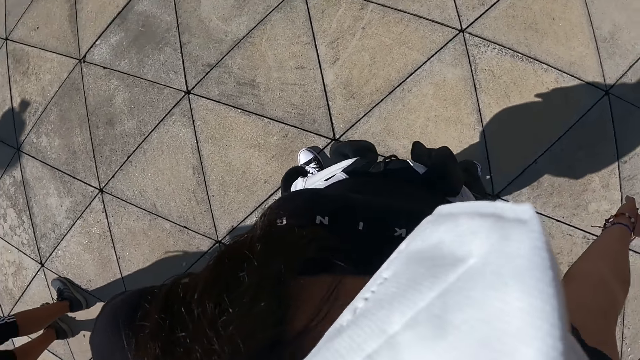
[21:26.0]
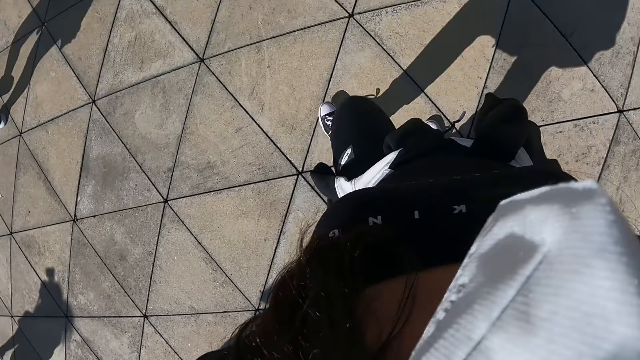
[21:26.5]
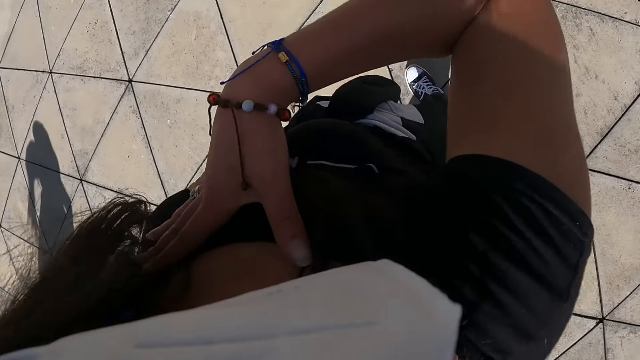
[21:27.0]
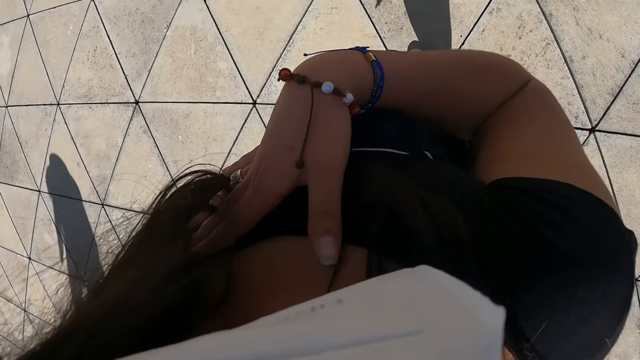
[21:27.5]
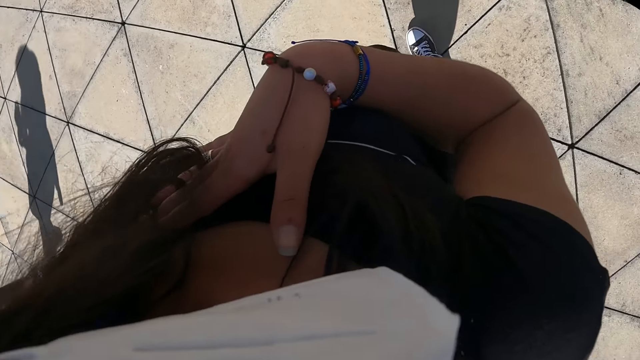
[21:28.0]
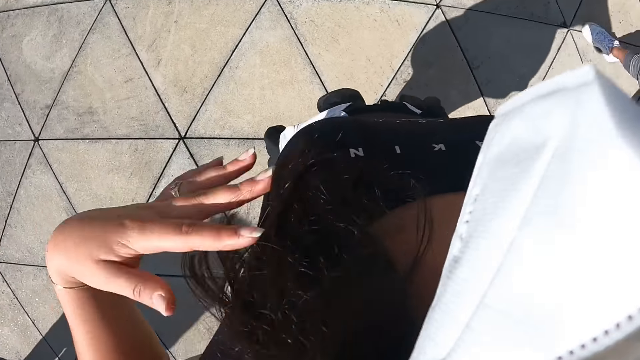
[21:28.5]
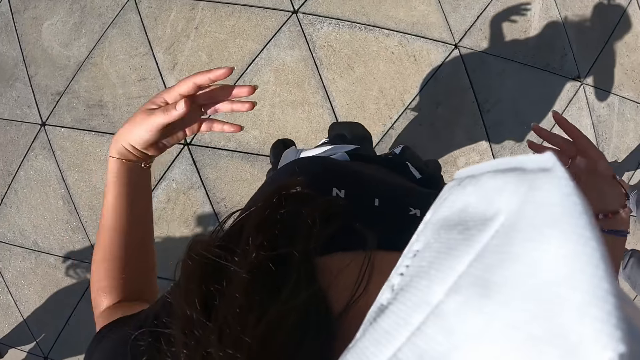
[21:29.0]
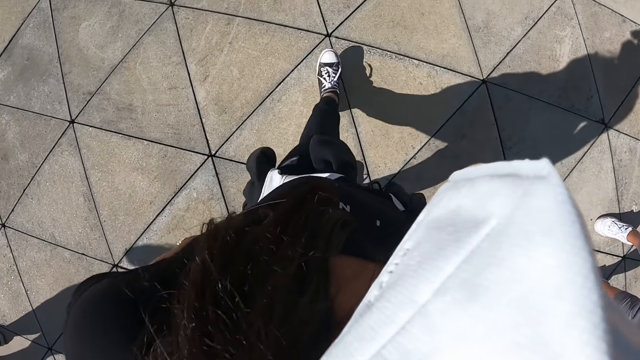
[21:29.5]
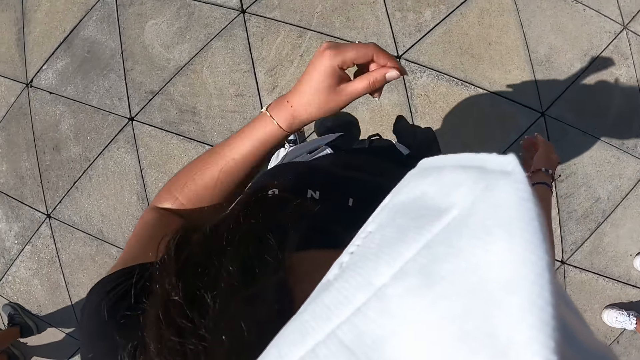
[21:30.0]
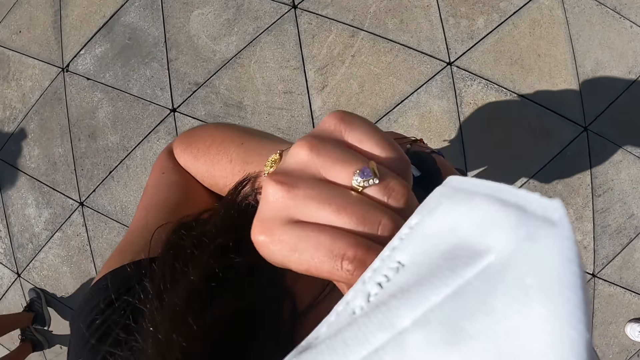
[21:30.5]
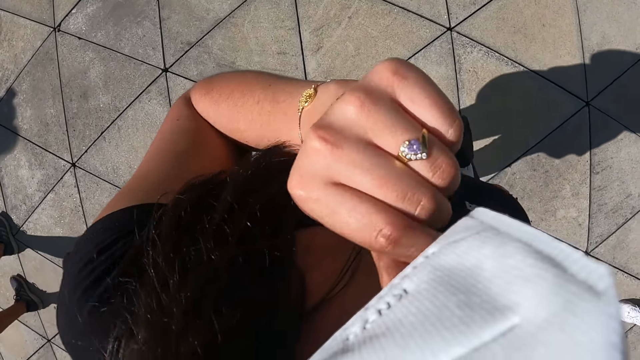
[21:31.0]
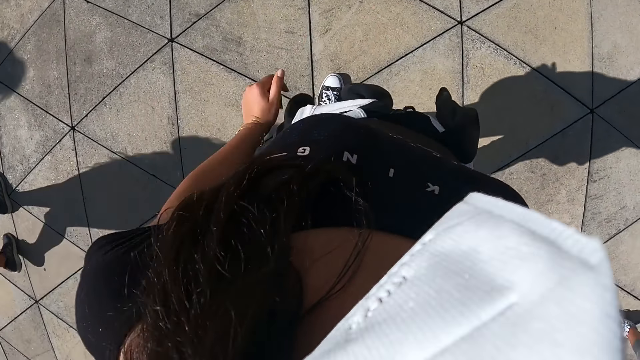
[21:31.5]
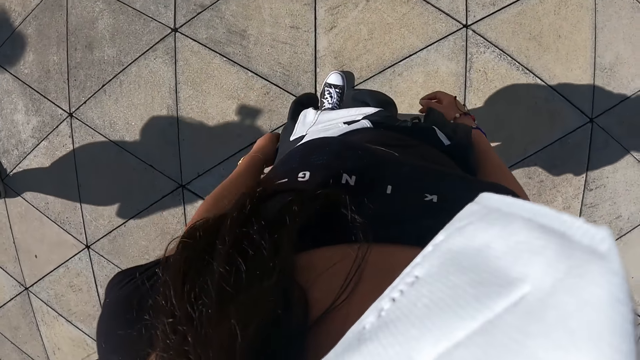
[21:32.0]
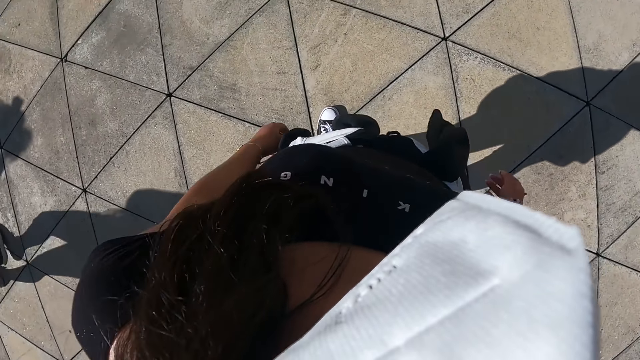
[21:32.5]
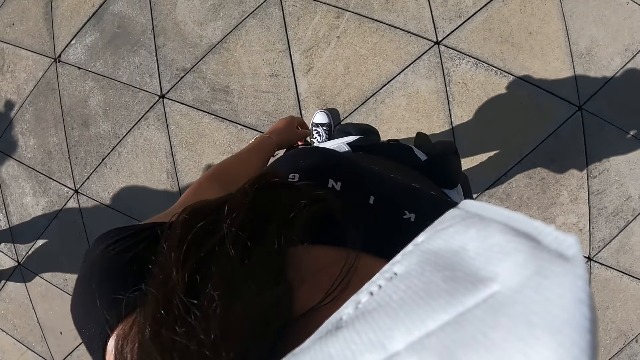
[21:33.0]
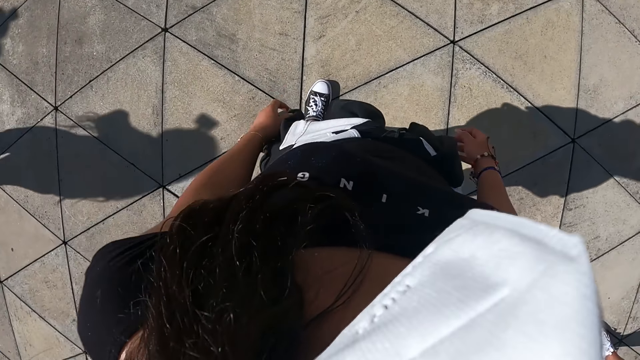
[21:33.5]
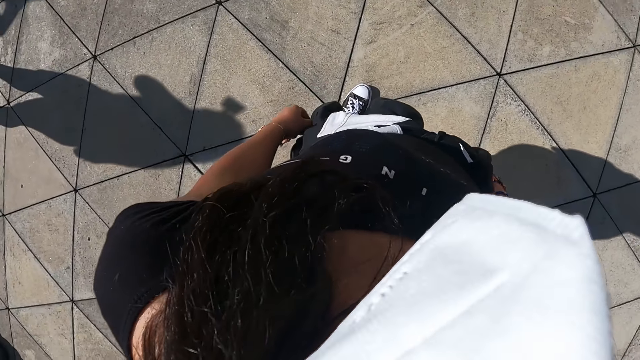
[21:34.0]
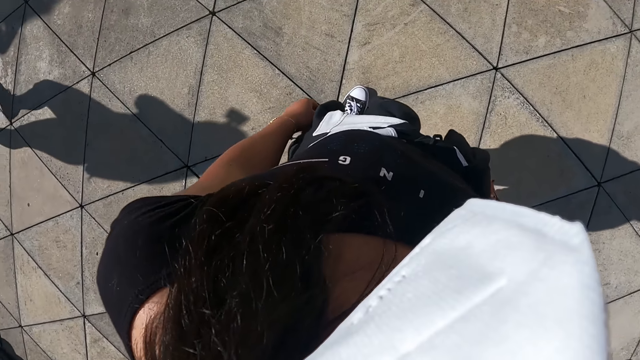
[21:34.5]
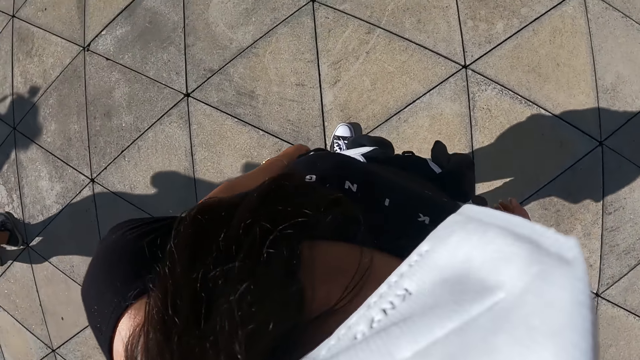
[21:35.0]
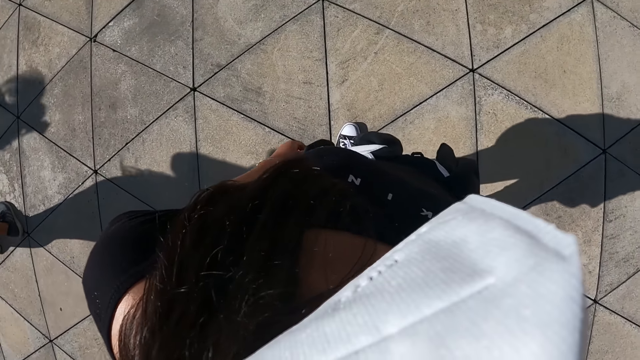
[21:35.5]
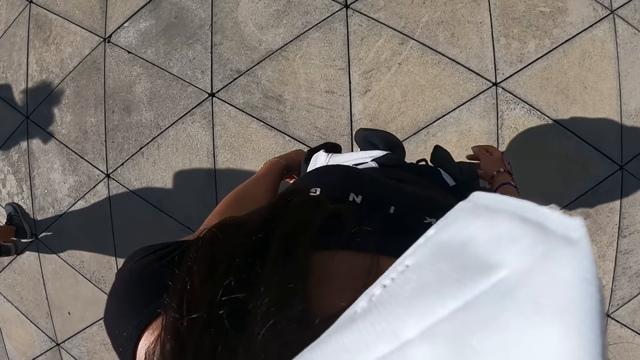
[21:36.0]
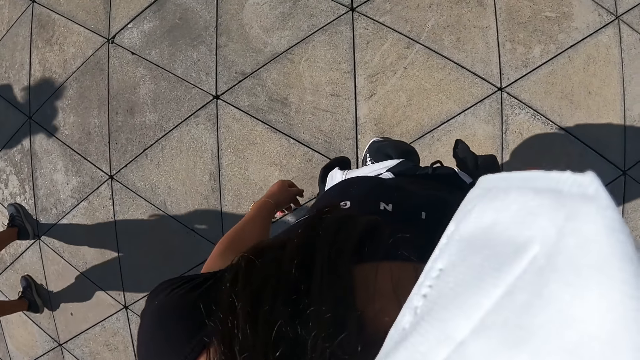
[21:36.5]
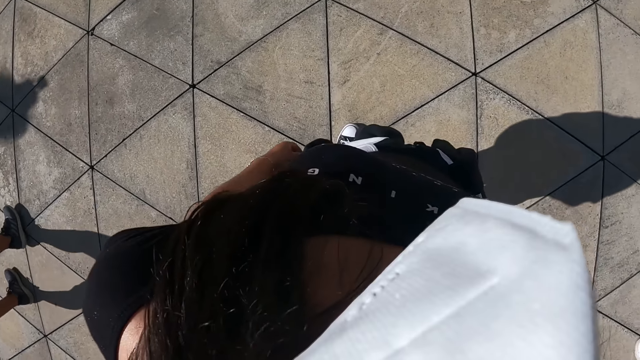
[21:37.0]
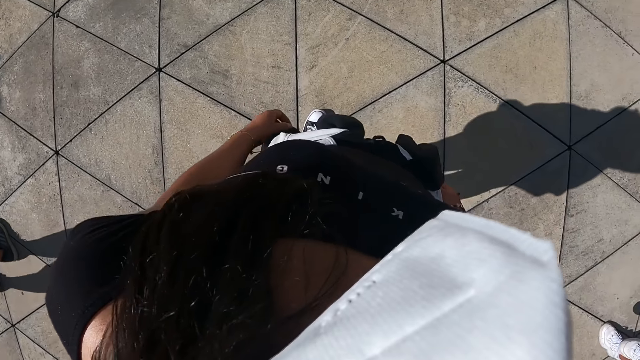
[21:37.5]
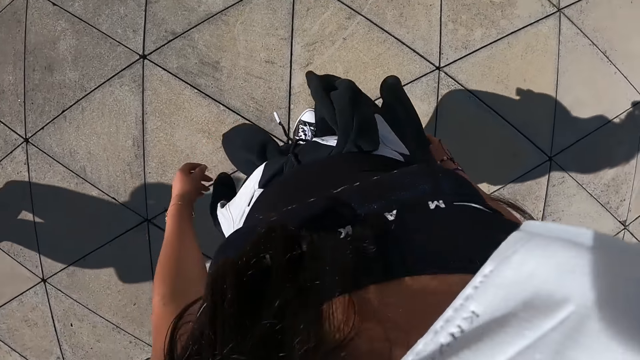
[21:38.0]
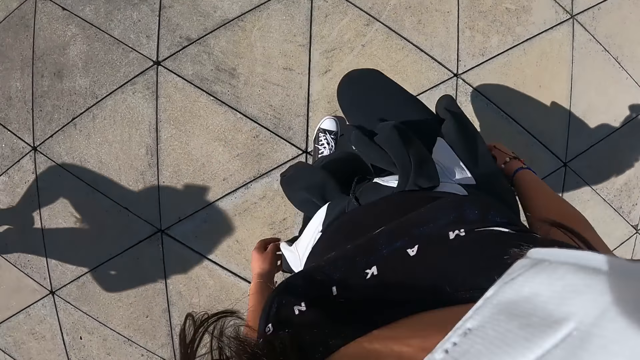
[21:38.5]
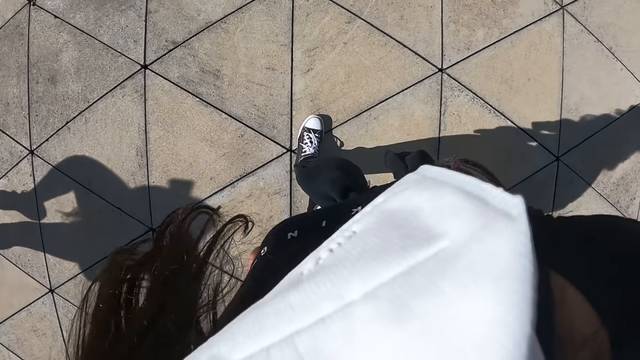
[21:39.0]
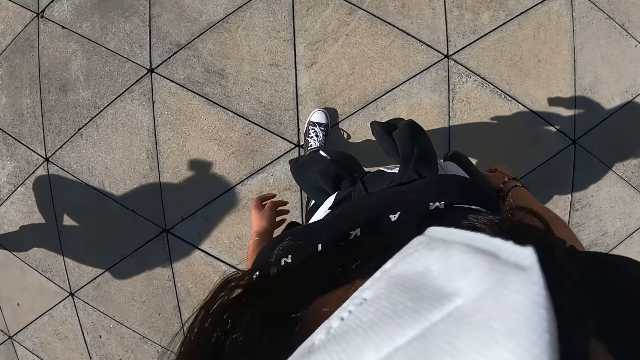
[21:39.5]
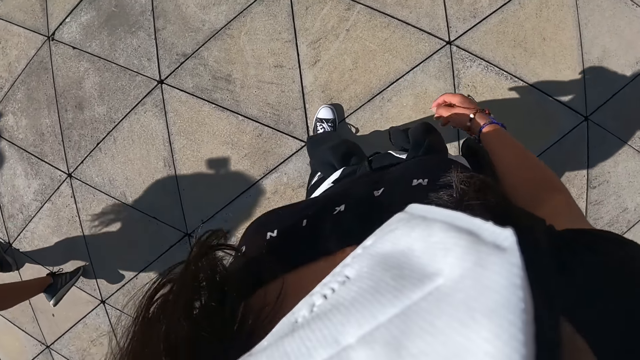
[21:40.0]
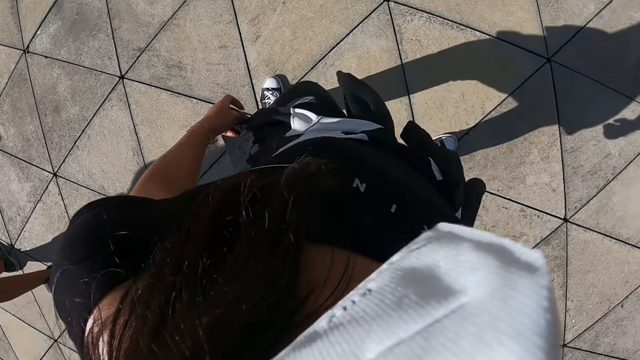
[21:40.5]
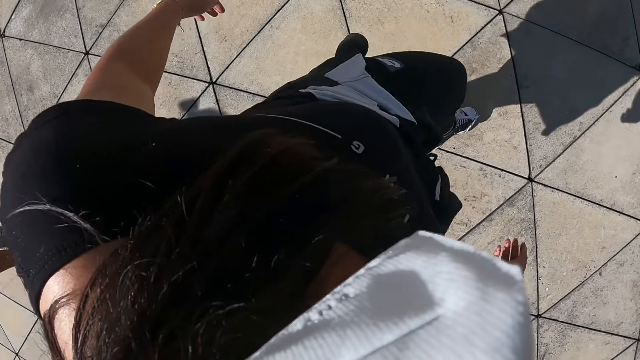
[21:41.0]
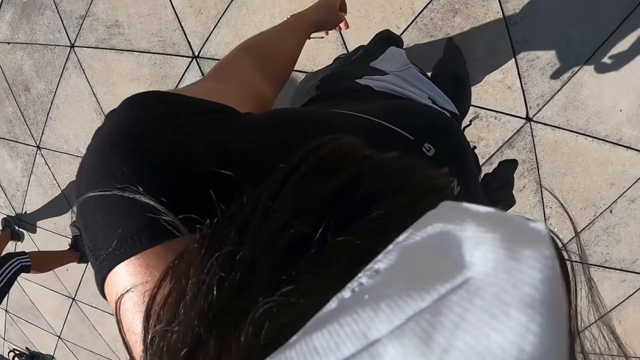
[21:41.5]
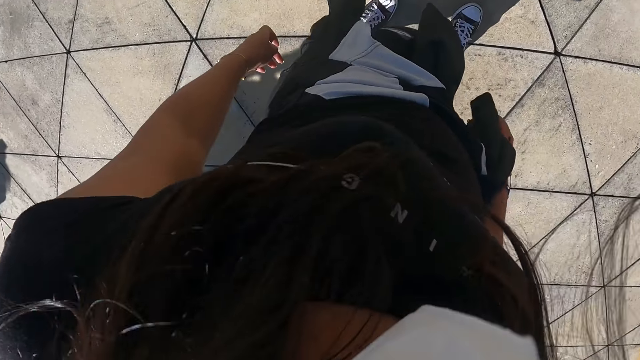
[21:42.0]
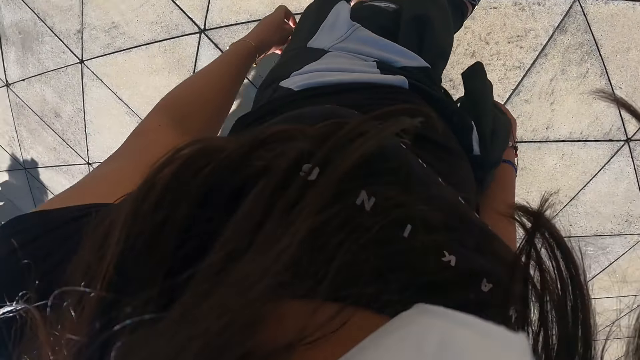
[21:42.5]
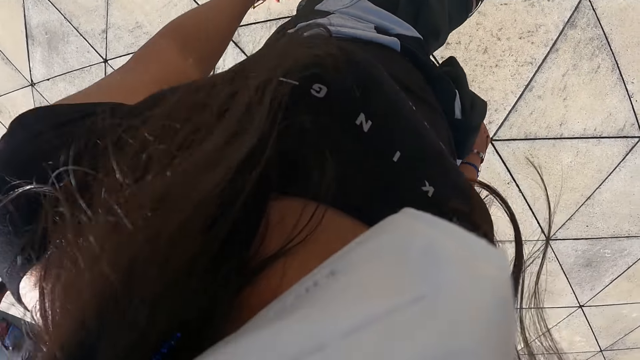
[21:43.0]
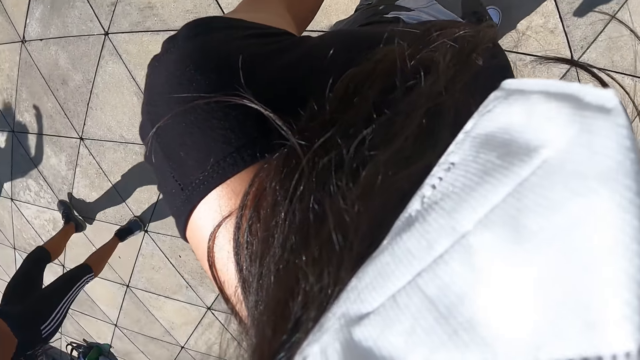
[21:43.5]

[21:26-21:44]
The camera wearer places her right hand on her chest. She places her left hand on her shoulder. She touches her face with her left hand. She looks around. She dances.

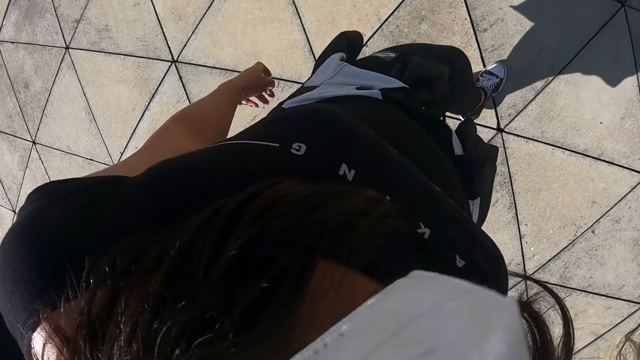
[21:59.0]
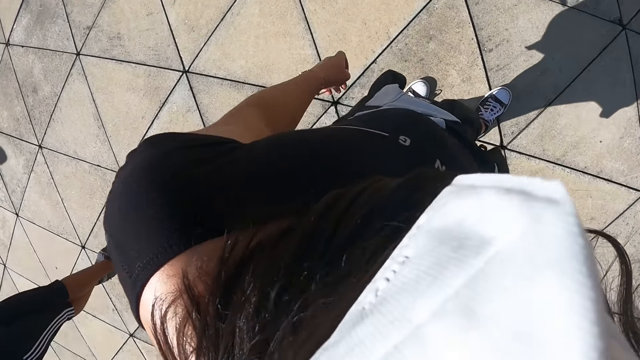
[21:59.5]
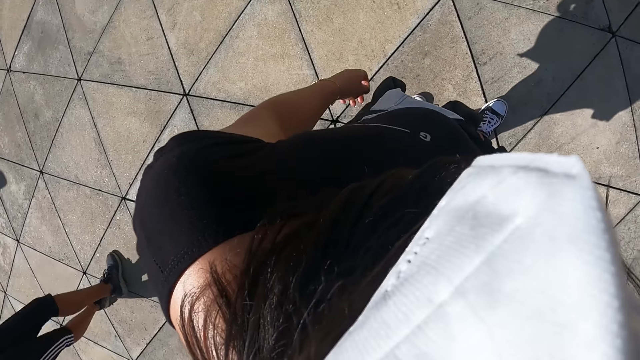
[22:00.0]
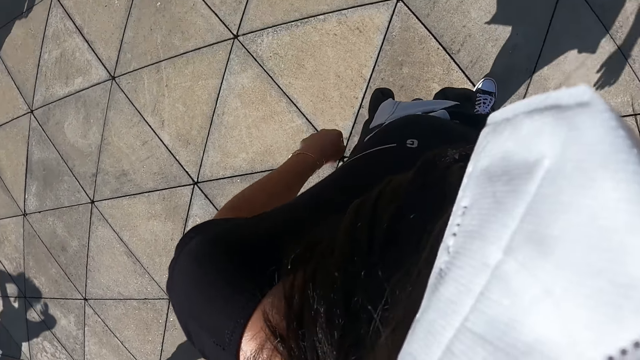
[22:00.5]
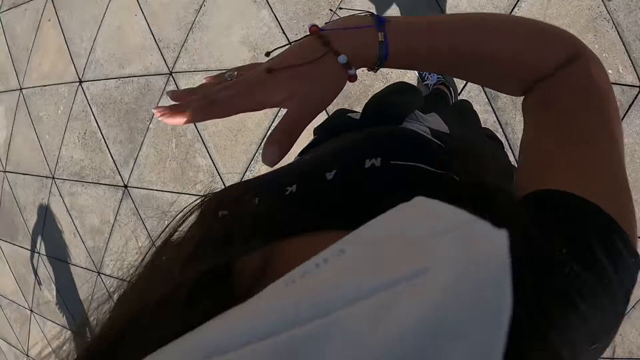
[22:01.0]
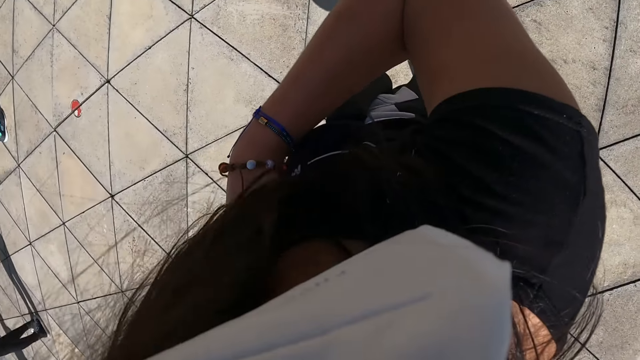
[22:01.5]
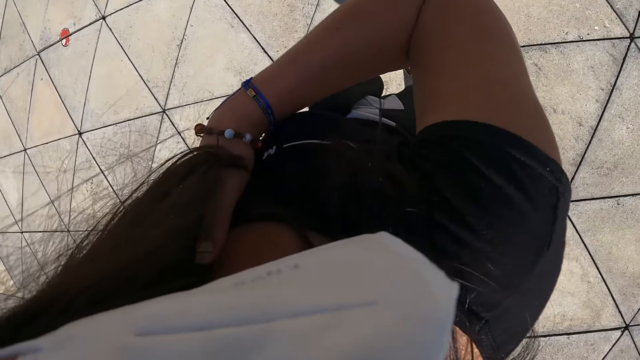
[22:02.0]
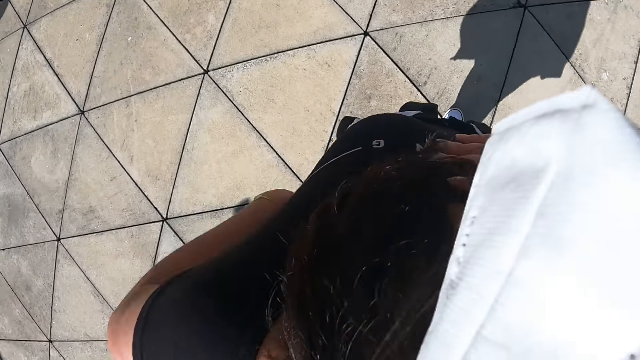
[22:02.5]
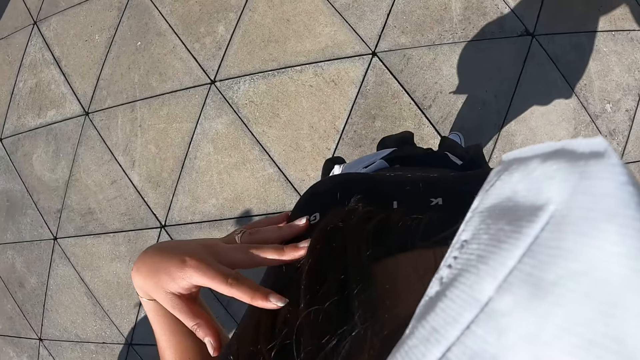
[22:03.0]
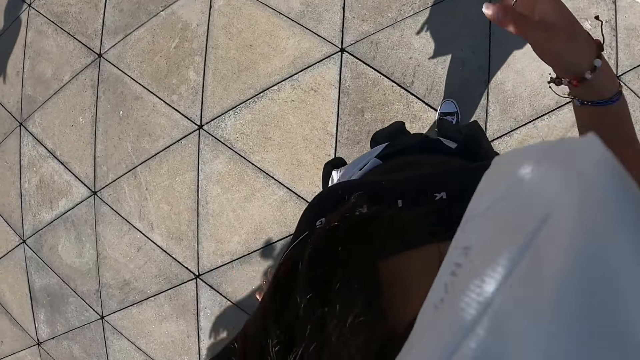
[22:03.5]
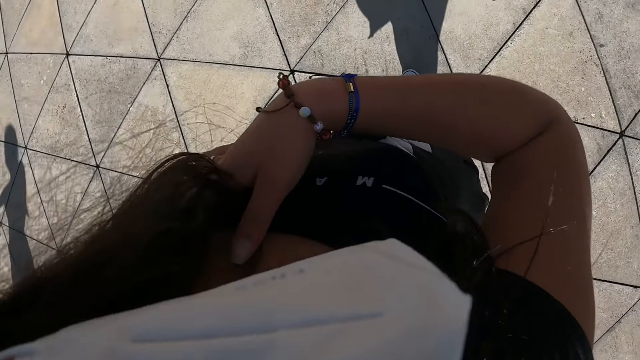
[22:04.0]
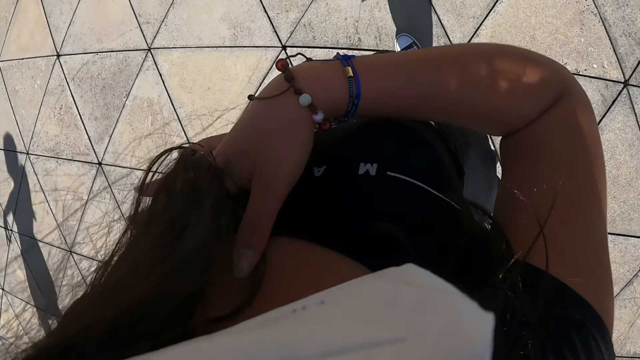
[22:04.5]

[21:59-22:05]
The camera wearer places her right hand on her chest. She places her left hand on her shoulder. She places her right hand on her chest.
